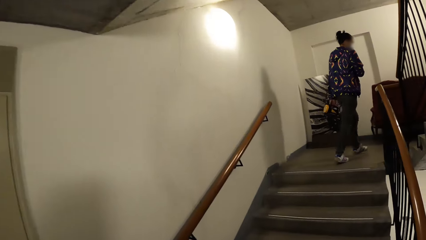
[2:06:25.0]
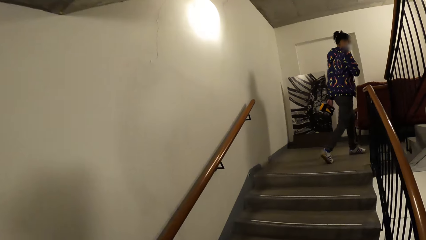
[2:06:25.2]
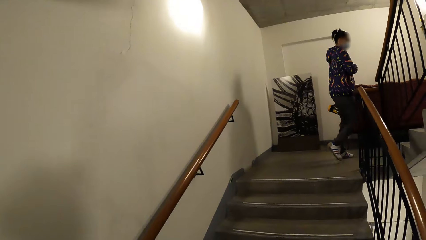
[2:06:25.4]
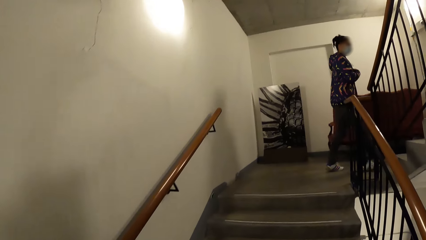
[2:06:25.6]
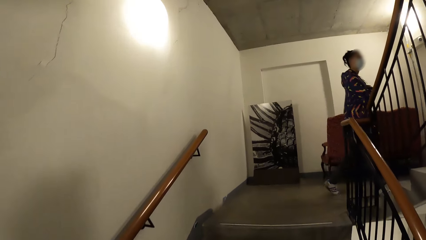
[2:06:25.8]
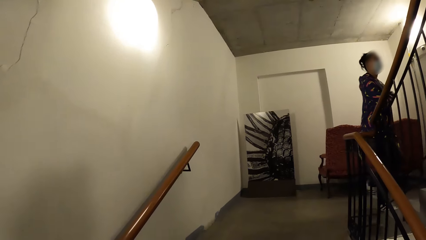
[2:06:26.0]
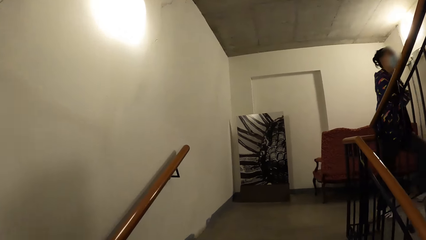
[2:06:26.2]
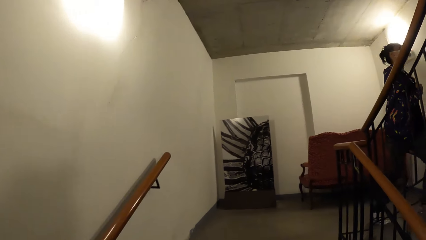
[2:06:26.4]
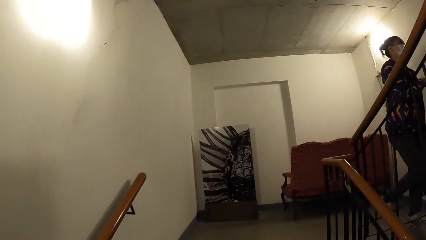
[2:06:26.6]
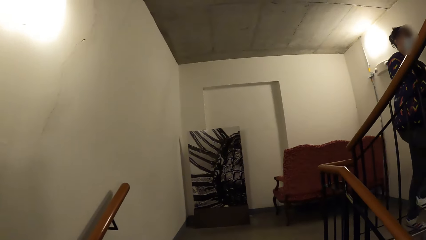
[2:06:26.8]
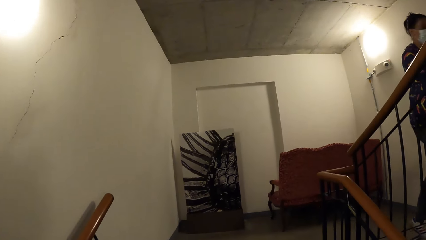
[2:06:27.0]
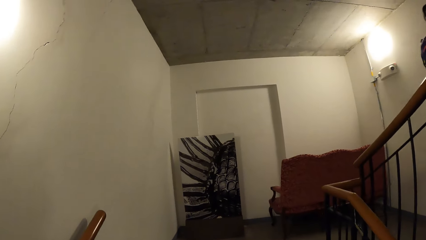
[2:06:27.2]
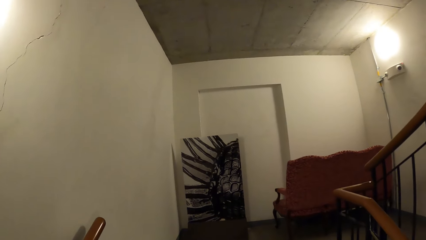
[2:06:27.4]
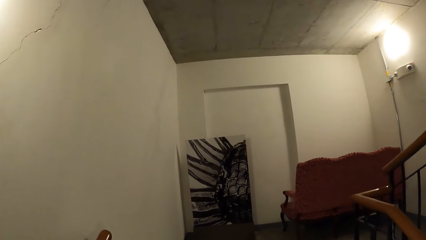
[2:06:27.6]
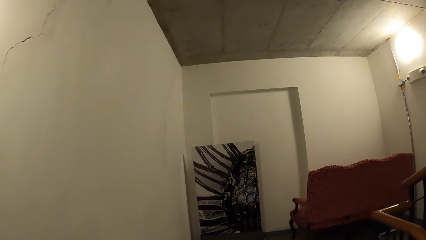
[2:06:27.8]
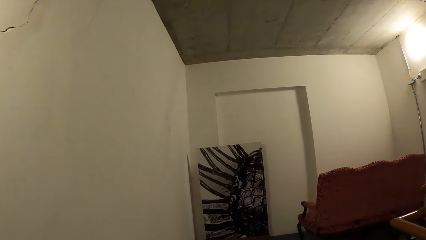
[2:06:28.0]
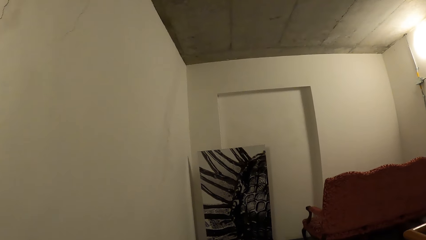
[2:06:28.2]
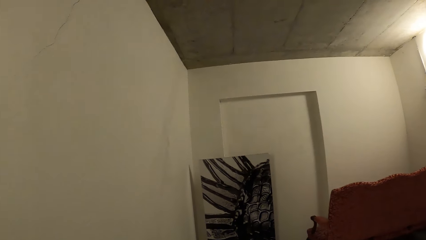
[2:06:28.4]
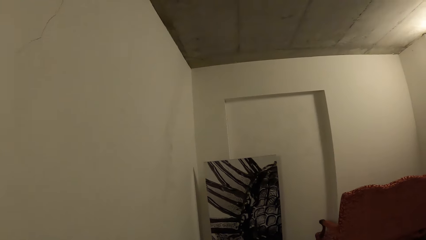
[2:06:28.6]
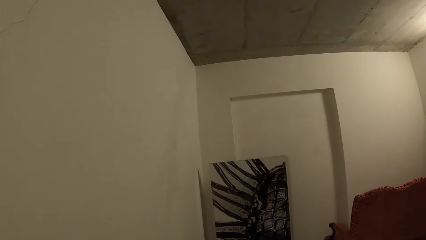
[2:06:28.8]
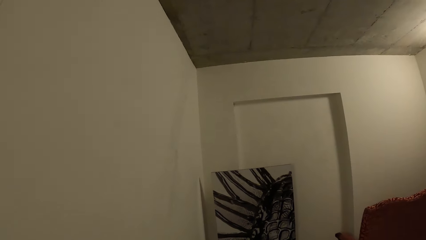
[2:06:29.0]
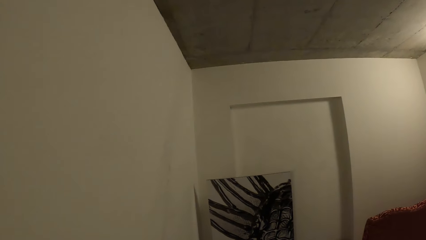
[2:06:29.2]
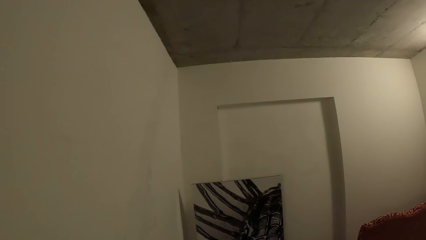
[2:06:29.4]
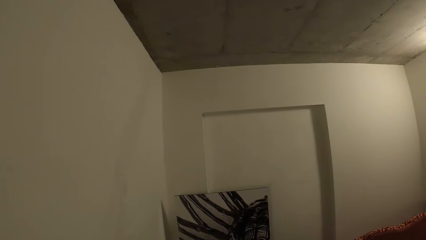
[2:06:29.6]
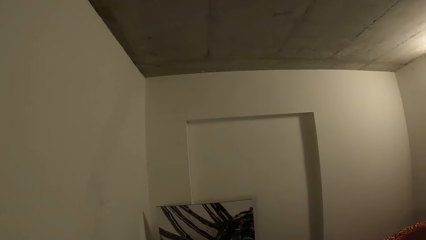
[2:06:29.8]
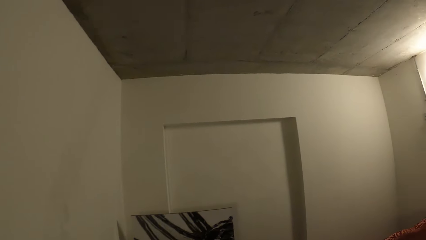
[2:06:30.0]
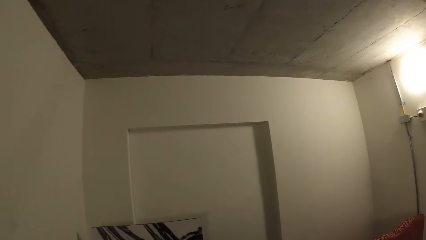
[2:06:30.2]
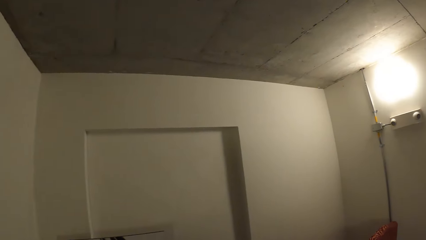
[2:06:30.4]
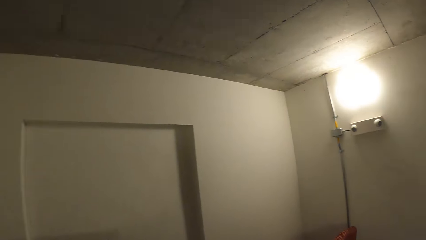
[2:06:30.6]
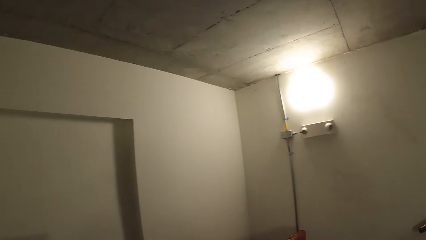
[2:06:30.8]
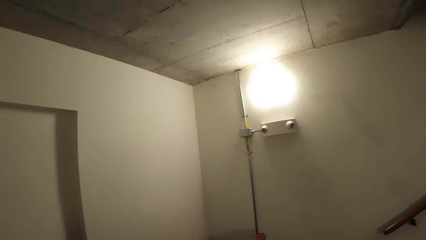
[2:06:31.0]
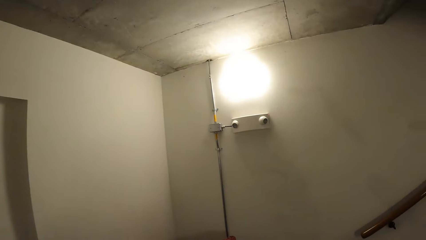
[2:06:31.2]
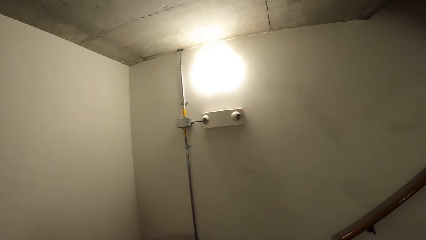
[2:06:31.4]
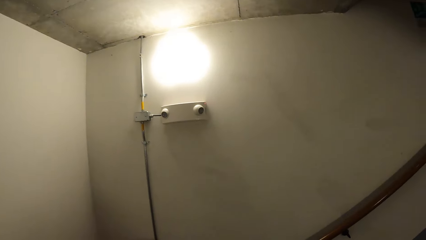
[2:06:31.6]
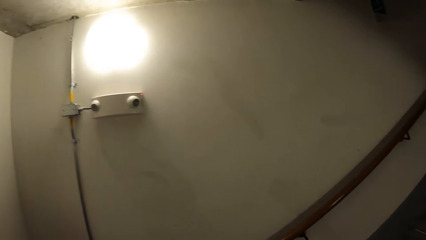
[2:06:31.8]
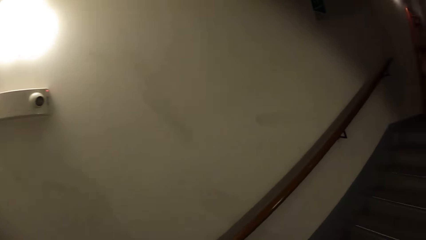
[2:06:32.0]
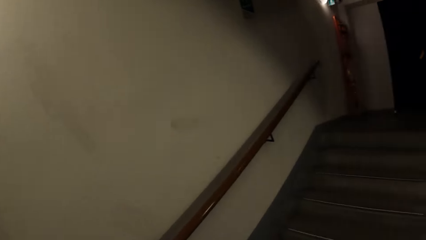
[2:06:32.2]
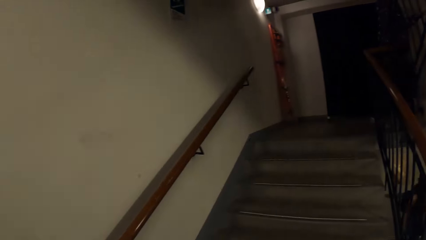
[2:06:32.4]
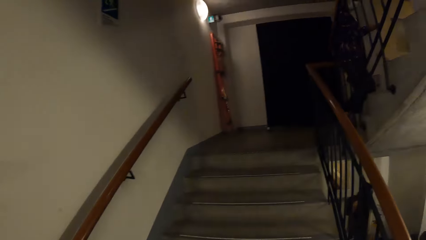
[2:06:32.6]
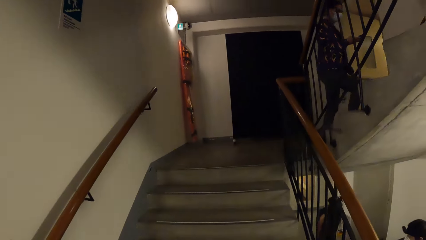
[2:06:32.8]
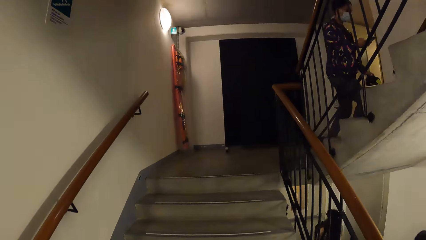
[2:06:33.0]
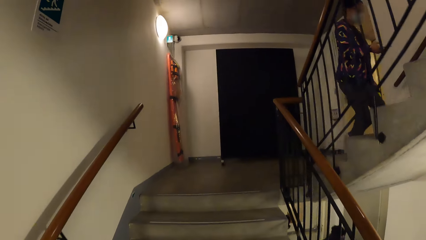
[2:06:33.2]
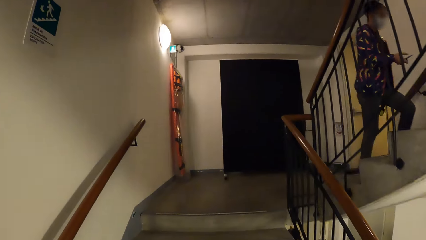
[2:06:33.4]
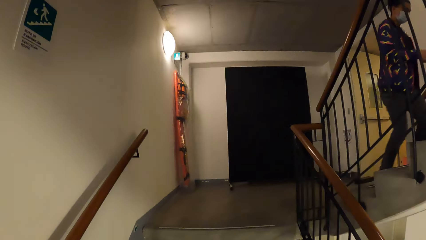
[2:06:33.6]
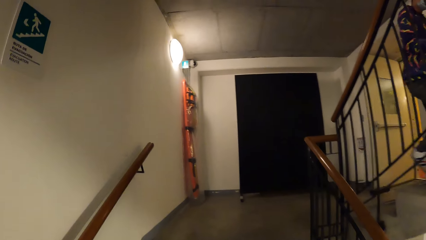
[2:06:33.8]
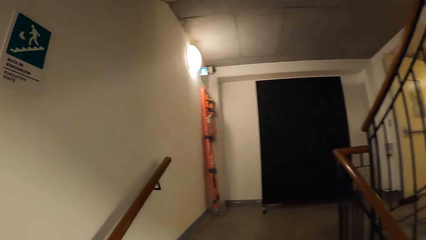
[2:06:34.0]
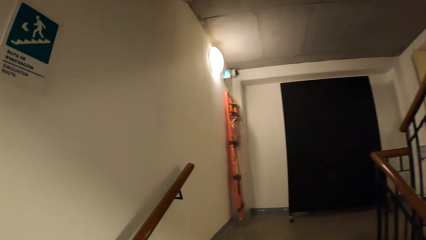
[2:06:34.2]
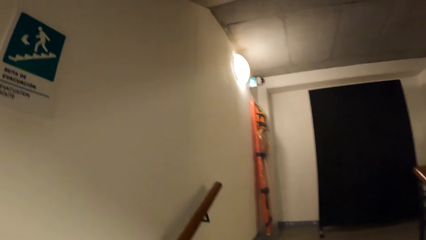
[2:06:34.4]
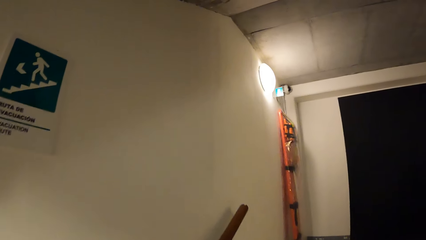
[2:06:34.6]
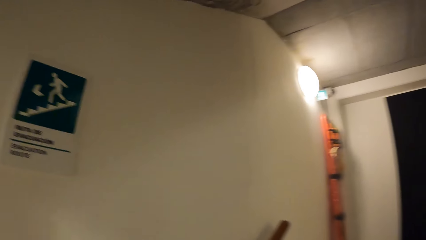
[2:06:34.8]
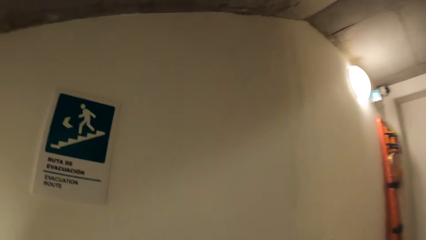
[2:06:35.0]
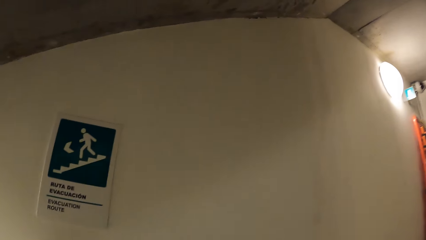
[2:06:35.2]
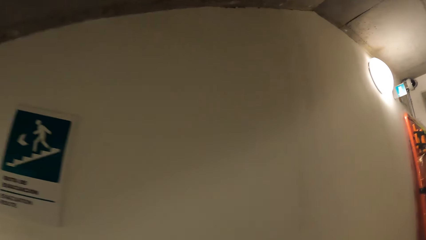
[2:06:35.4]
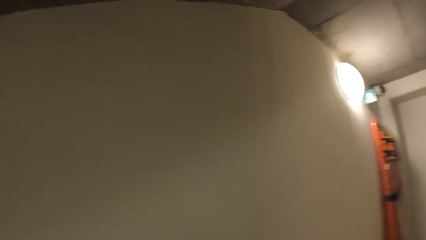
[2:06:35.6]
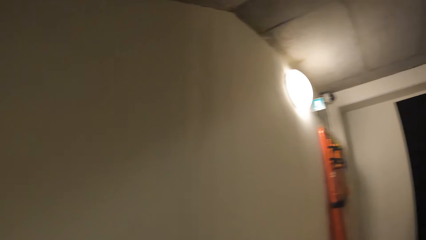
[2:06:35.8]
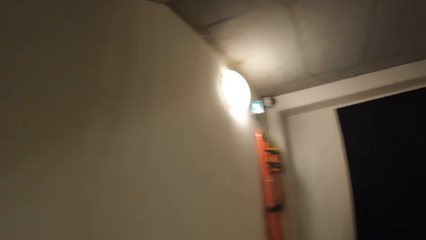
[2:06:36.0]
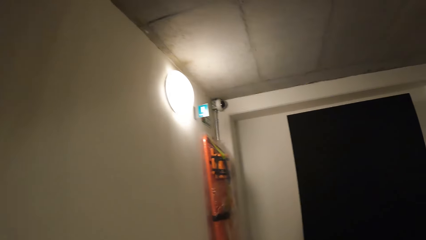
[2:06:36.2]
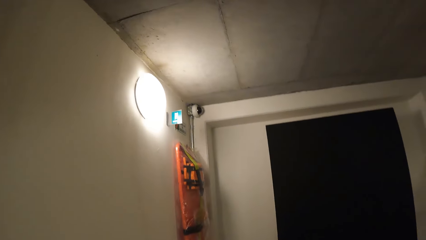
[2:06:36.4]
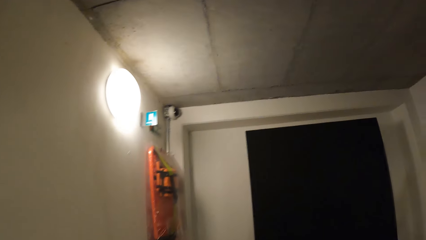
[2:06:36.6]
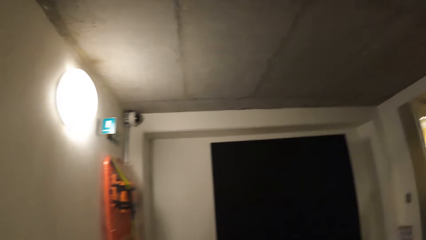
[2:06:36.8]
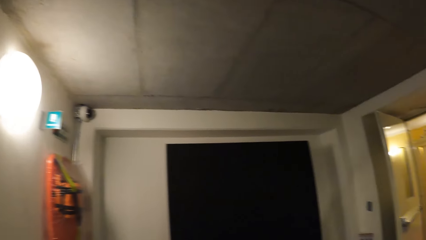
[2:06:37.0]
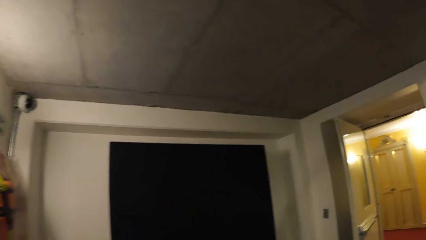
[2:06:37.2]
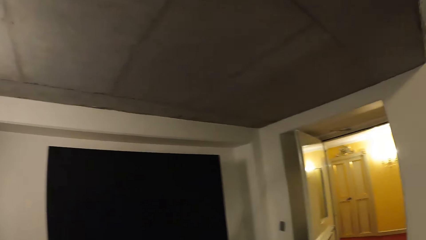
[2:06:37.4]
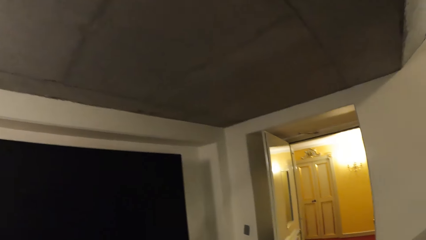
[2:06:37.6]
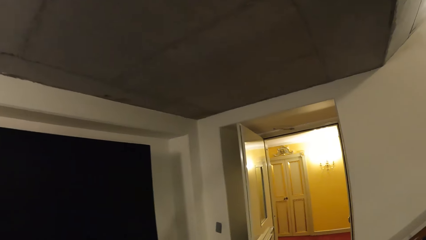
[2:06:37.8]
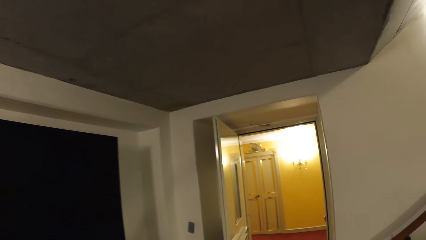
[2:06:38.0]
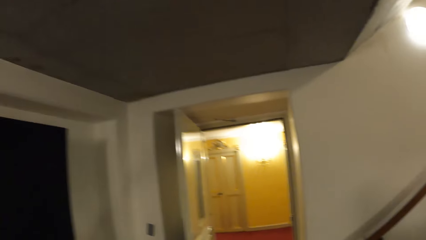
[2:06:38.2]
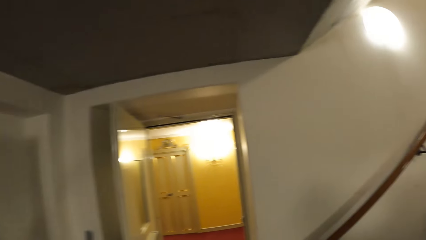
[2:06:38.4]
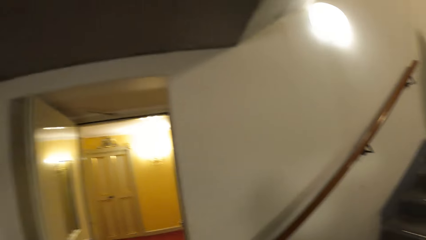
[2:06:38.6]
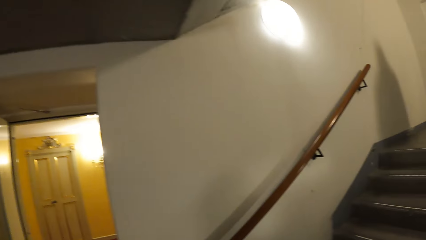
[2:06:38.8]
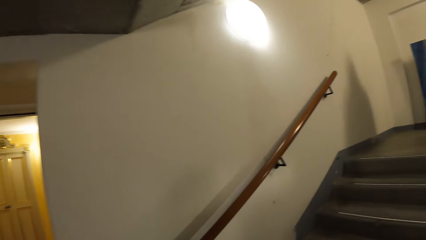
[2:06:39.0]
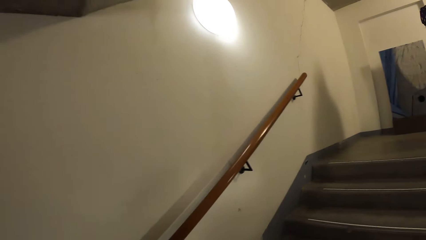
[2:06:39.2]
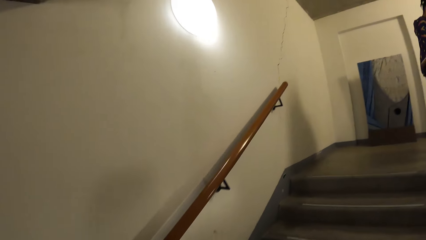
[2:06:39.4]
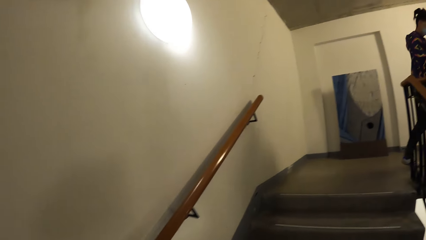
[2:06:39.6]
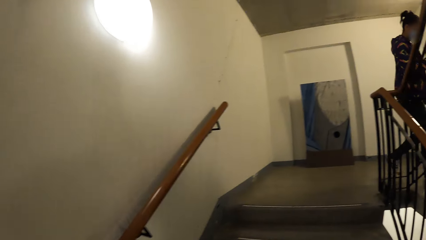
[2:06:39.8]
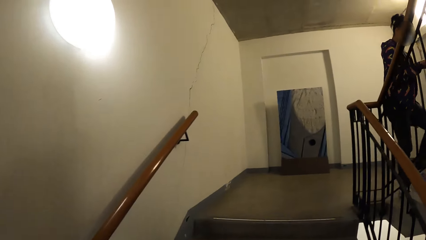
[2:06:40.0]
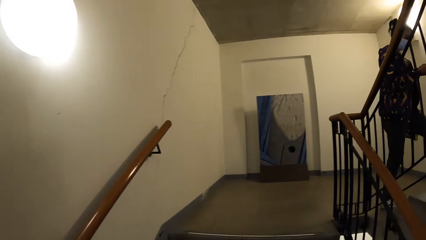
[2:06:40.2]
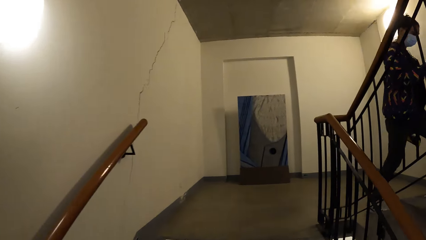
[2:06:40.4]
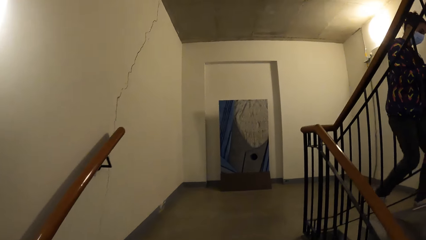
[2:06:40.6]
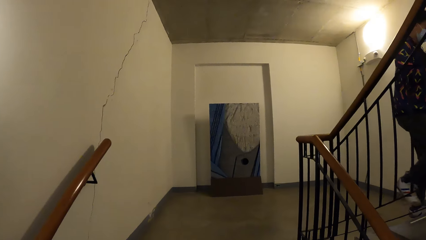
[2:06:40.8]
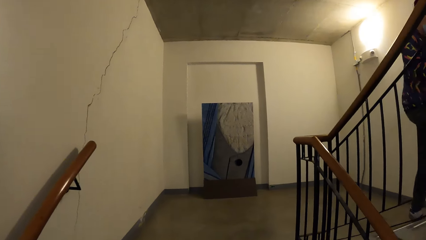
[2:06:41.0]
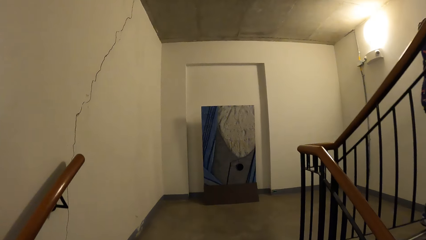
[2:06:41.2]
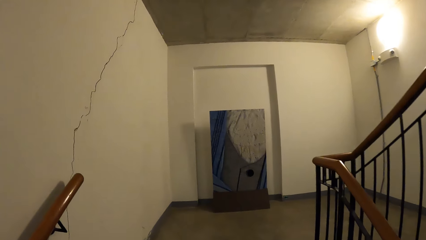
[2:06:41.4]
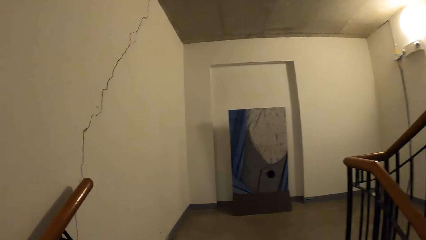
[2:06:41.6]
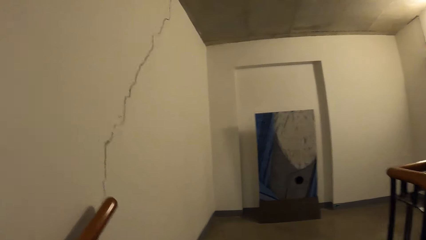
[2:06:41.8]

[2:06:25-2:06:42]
The camera wearer walks up the stairs. They turn right. They walk forward. They turn right. They walk up the stairs. They look left. They look forward. They turn right. They walk forward. They turn right. They walk up the stairs.
